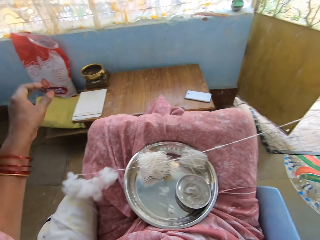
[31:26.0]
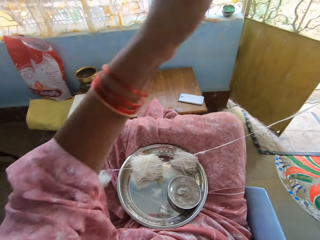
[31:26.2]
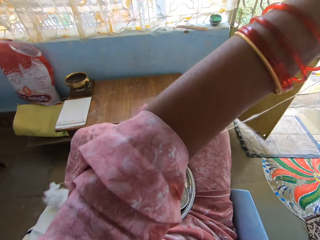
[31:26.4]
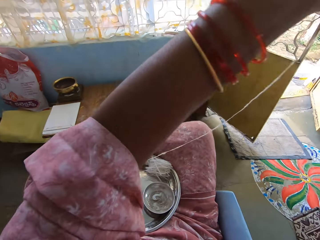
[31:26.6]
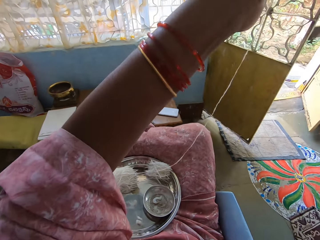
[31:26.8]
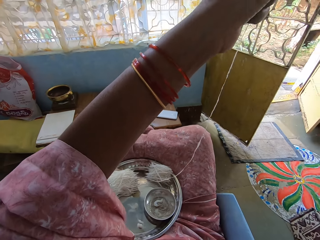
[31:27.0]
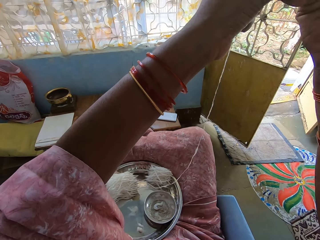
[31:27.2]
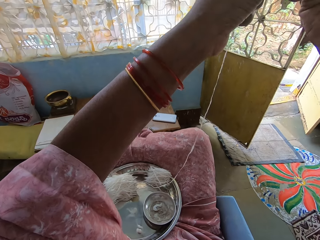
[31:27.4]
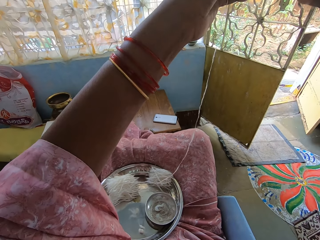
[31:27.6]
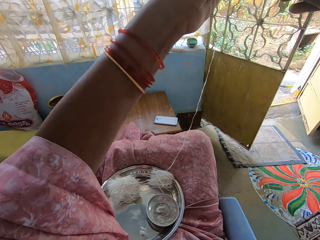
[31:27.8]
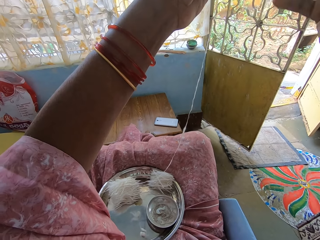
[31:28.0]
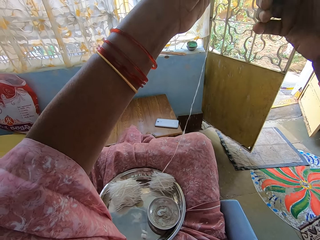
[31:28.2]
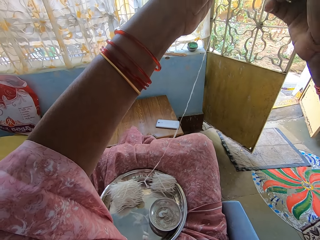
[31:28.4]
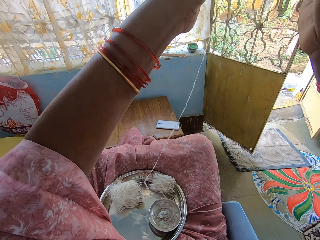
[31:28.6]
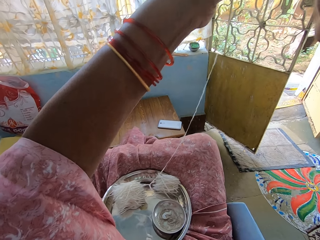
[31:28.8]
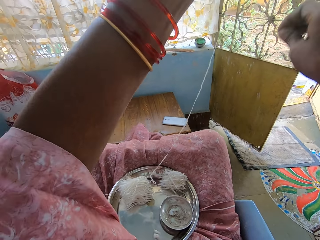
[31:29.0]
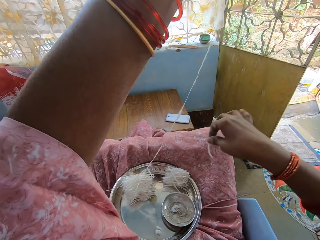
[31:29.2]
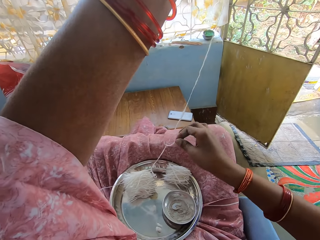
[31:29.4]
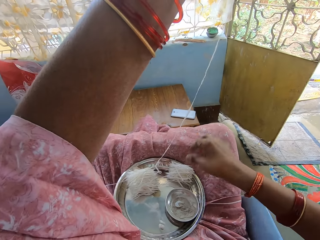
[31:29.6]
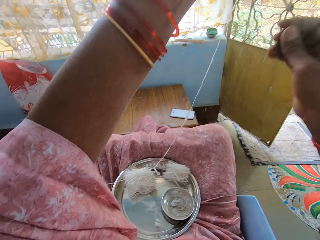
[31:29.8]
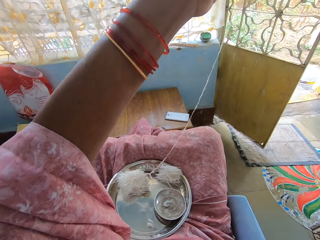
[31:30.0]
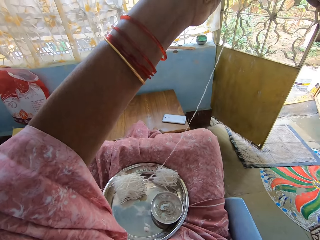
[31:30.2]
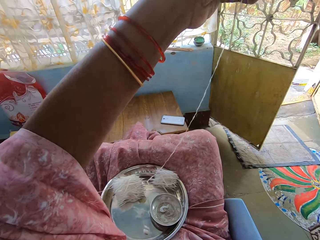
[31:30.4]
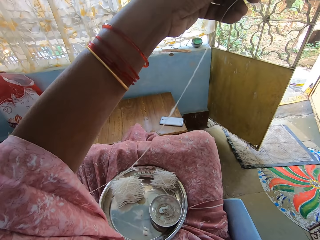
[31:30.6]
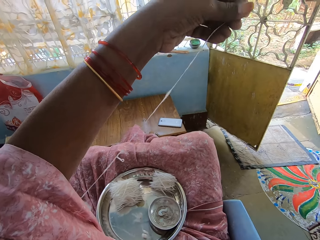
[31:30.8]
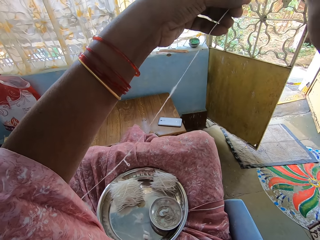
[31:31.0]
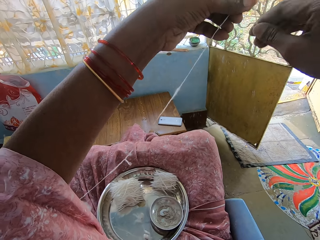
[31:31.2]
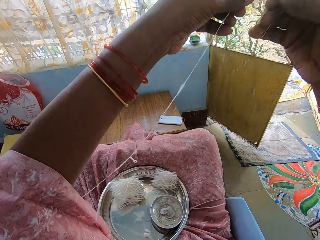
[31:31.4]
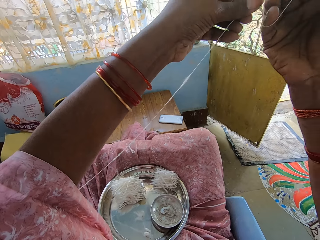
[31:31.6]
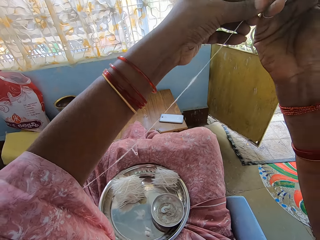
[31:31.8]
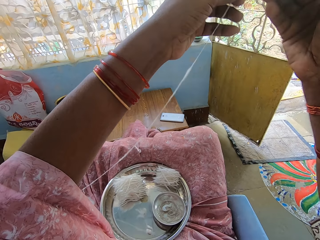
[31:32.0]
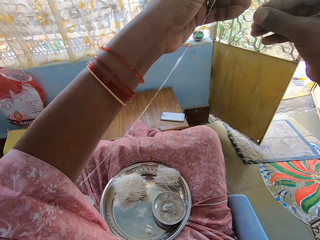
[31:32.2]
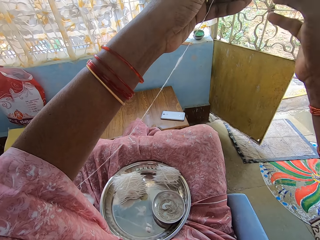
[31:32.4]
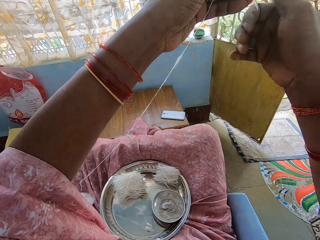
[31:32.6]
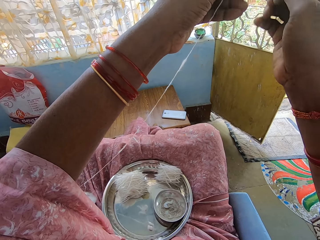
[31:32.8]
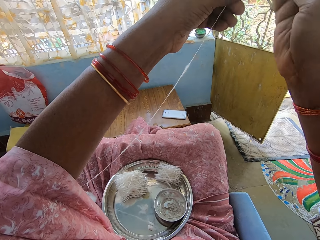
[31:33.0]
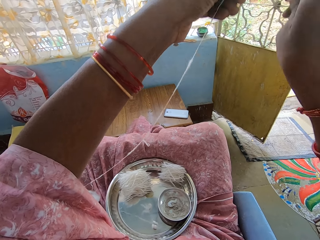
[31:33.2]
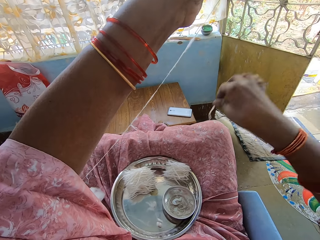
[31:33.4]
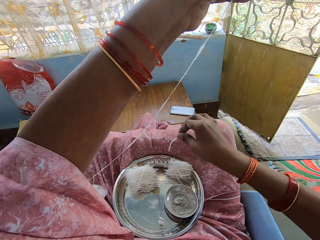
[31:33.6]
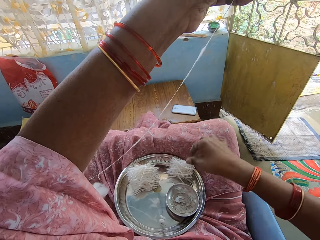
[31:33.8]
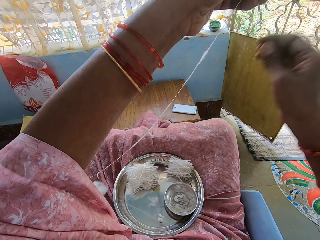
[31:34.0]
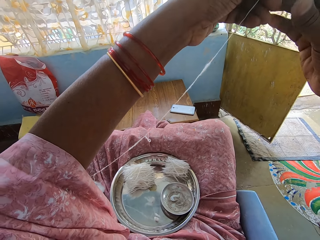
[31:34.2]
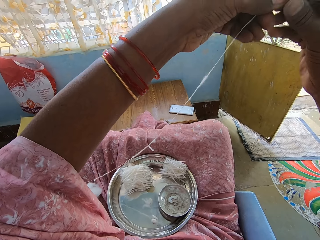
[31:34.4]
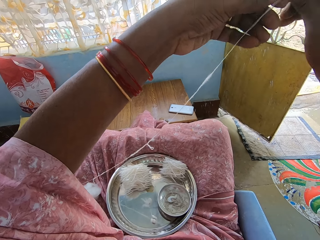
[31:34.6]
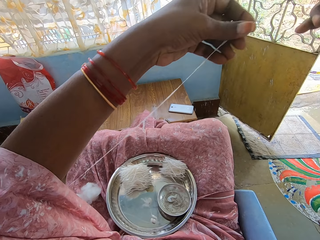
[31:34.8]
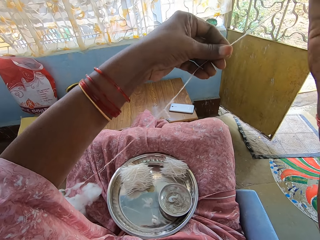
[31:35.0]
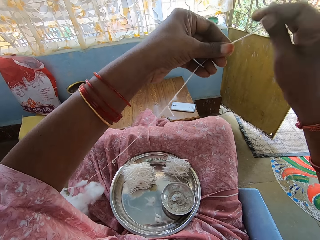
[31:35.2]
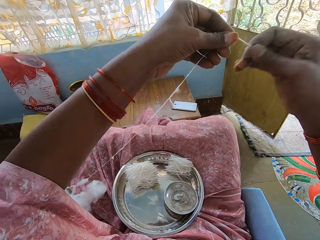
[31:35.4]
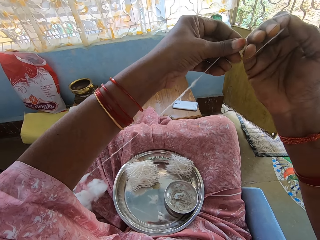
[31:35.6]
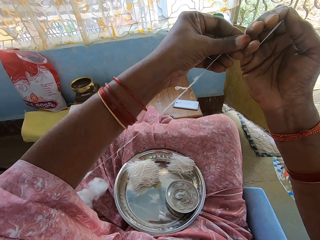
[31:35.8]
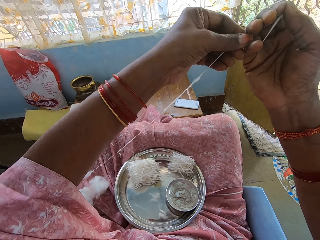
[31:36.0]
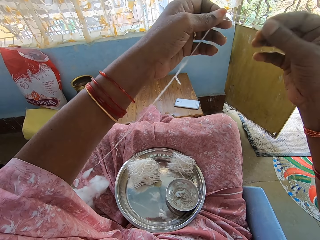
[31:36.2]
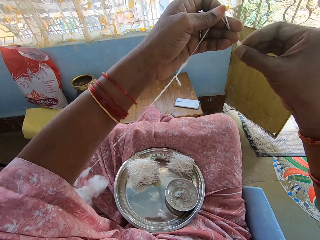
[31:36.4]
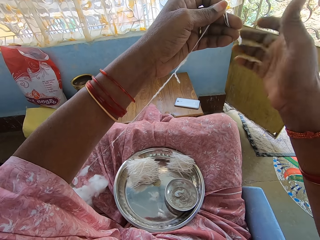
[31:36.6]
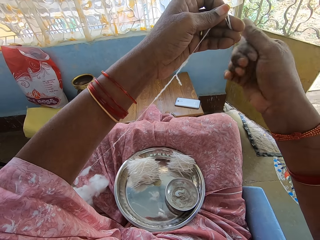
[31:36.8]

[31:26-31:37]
The camera wearer adjusts the thread. They drop the thread on the plate. They adjust the thread. They roll the thread on the hand. They cut the thread. They drop the thread on the plate. They roll the thread on the hand. They adjust the thread.

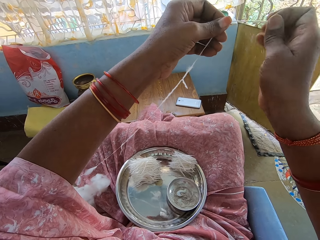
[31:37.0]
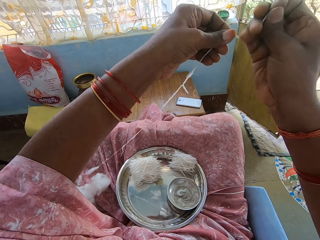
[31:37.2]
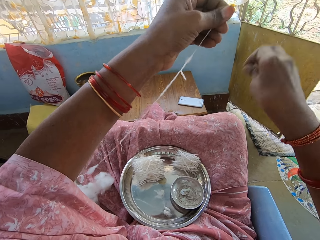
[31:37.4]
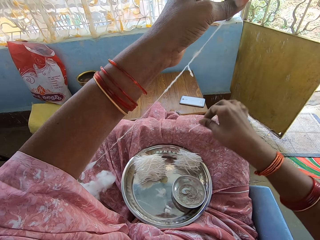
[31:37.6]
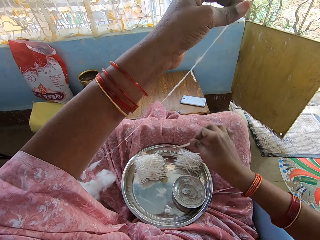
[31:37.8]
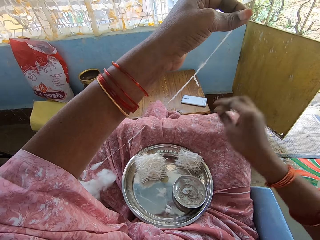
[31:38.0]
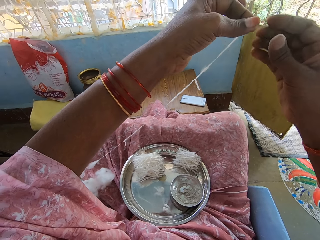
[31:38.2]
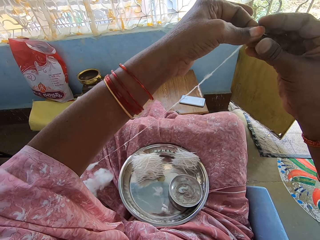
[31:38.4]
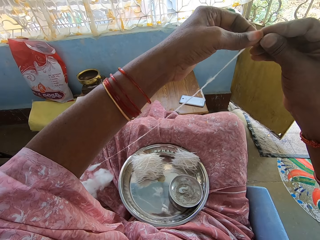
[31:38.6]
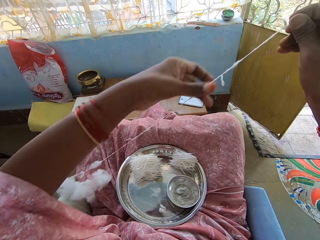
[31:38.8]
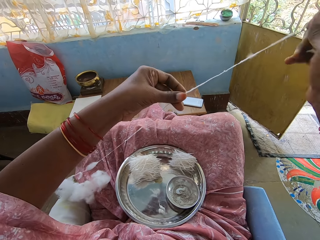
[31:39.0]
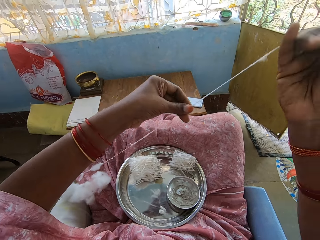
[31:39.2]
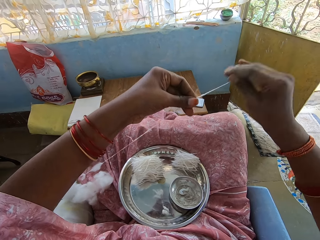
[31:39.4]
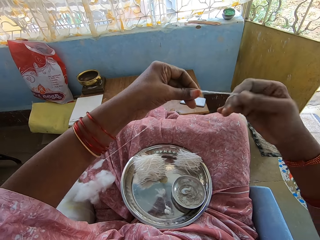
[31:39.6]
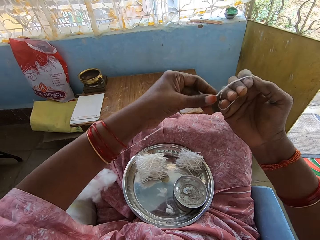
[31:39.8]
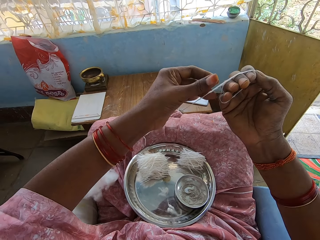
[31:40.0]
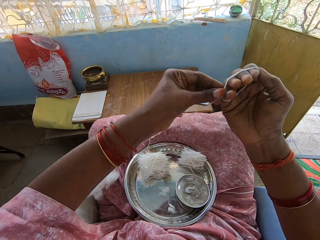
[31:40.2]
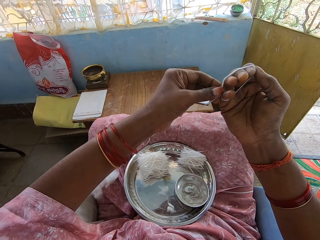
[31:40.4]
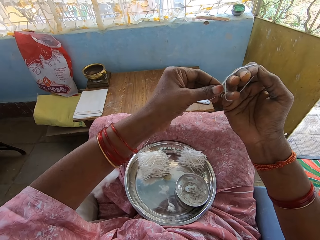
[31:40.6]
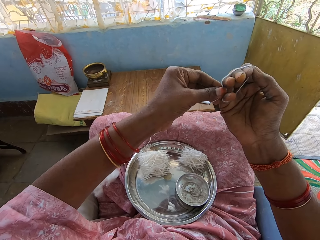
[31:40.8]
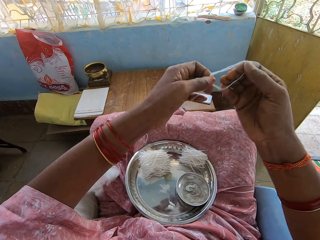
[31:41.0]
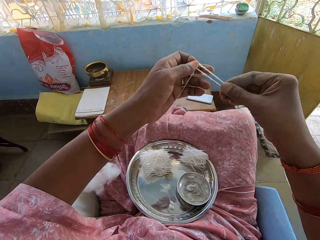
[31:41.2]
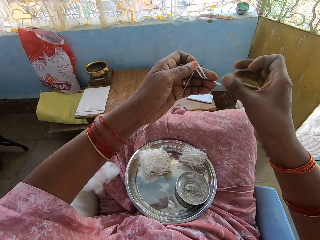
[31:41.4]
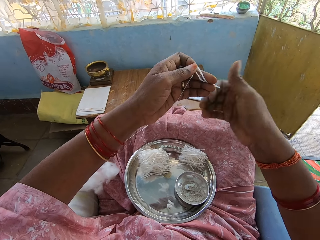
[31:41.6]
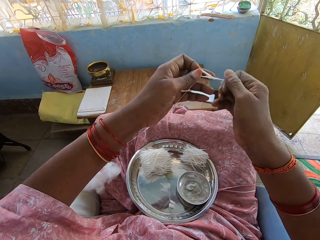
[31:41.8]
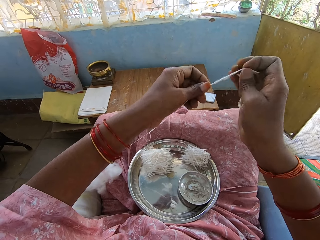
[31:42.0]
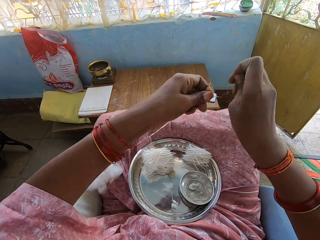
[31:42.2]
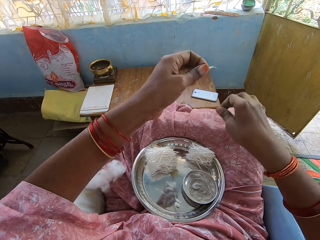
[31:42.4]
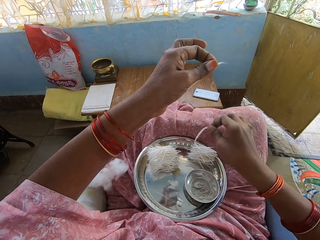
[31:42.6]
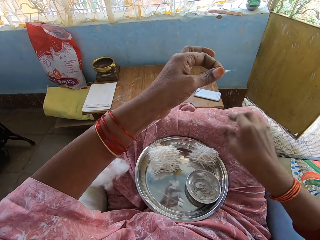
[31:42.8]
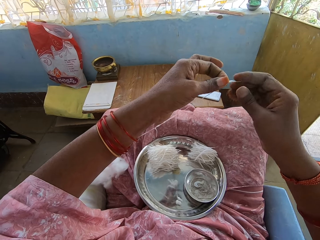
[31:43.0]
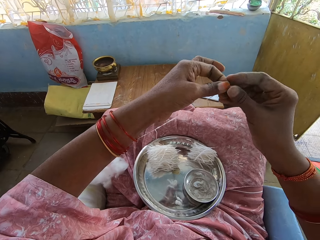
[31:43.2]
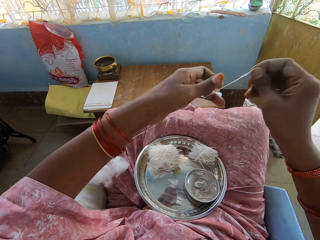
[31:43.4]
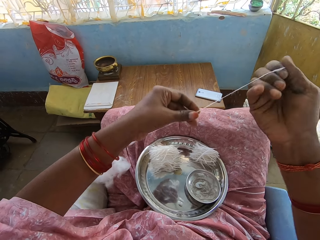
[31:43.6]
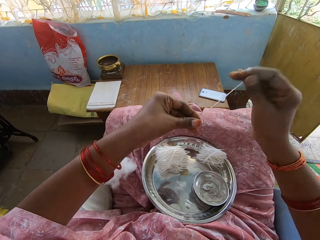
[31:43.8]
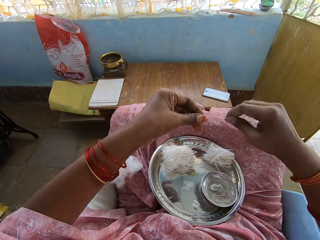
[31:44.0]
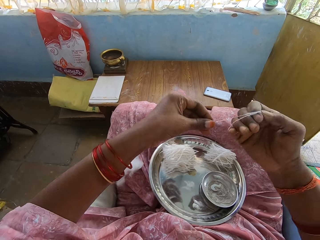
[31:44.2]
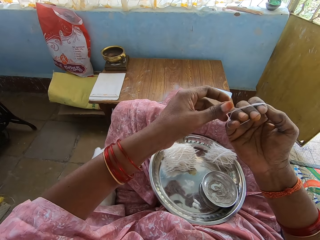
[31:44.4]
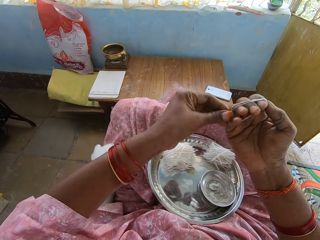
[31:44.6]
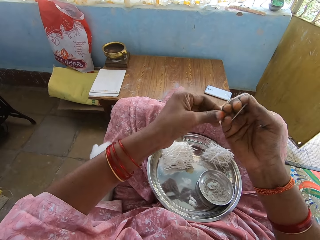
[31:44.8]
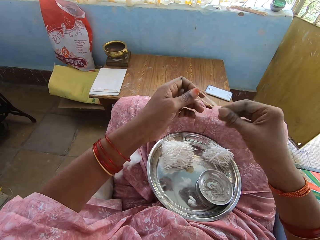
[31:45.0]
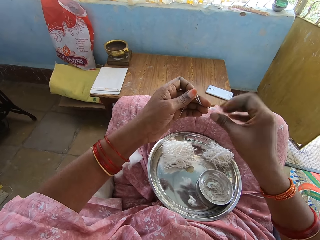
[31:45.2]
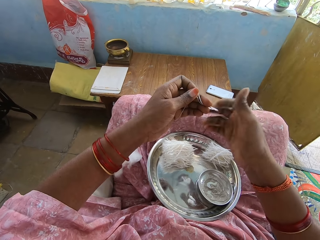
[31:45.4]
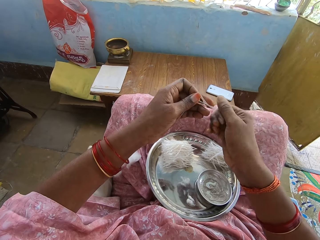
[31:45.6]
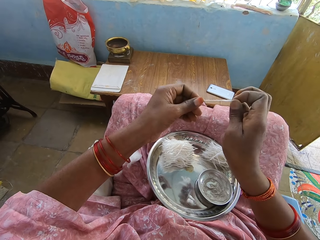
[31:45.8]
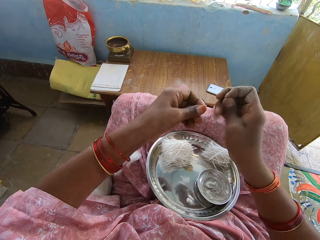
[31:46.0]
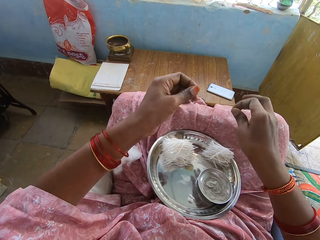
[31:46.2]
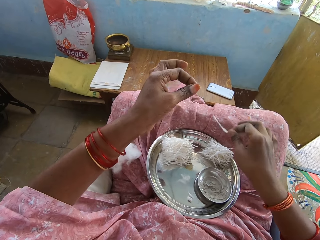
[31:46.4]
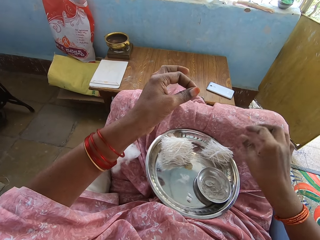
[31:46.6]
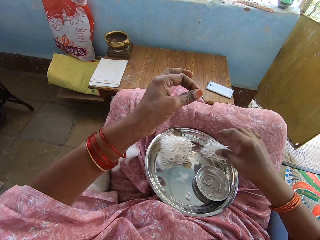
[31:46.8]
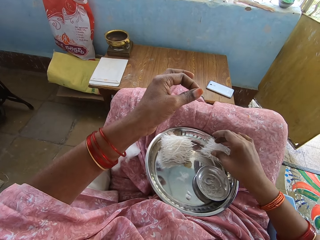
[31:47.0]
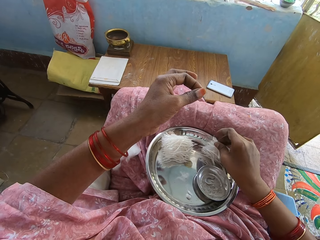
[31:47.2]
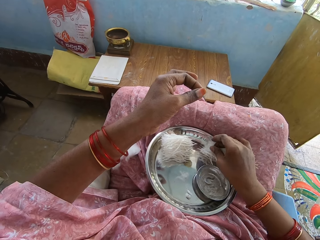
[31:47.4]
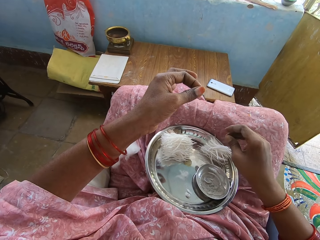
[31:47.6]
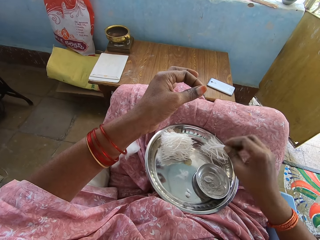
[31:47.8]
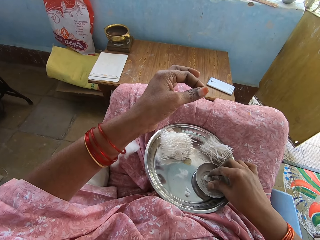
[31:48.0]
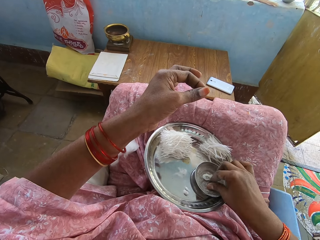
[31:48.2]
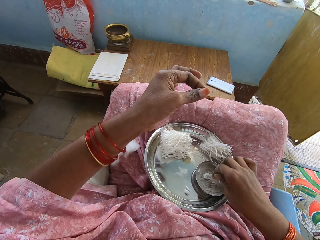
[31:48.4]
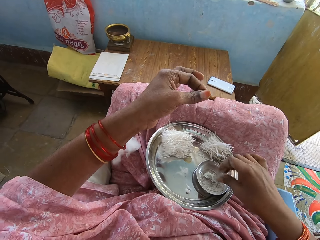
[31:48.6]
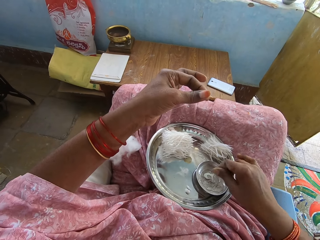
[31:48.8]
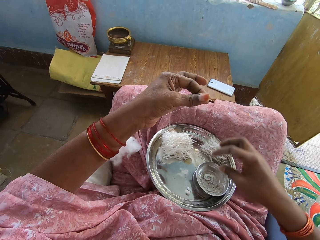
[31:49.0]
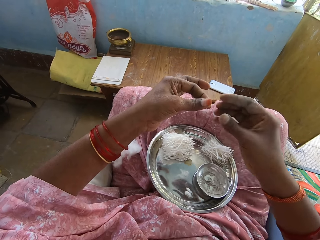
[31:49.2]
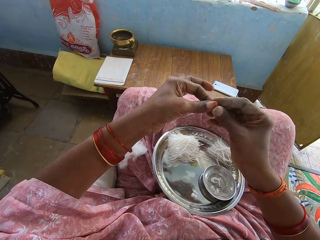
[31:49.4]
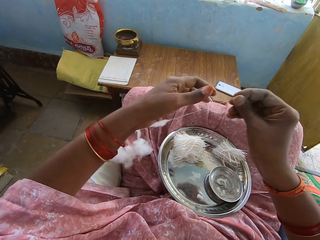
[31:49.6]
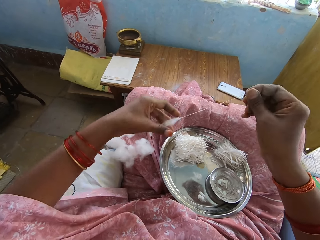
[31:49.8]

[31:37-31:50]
The camera wearer twists the thread. They cut the thread. They put the thread on the tray. They roll the thread on the hand. They adjust the thread. They twist the thread. They cut the thread. They put the thread on the tray. They adjust the thread. They roll the thread on the hand. They twist the thread. They cut the thread. They put the thread on the tray. They touch the thread on the tray. They touch something.
